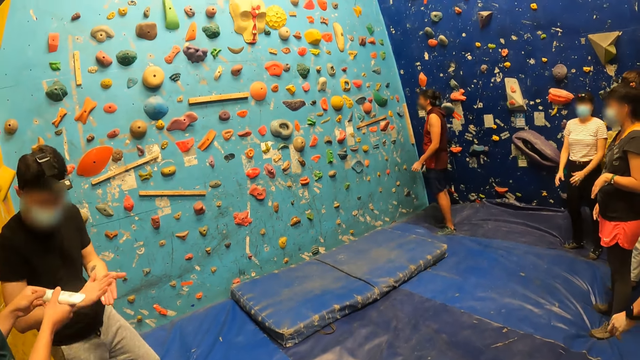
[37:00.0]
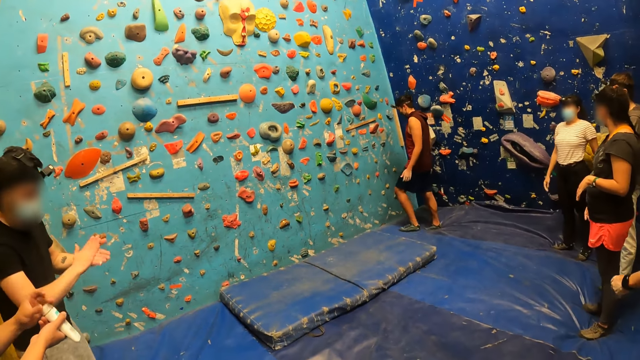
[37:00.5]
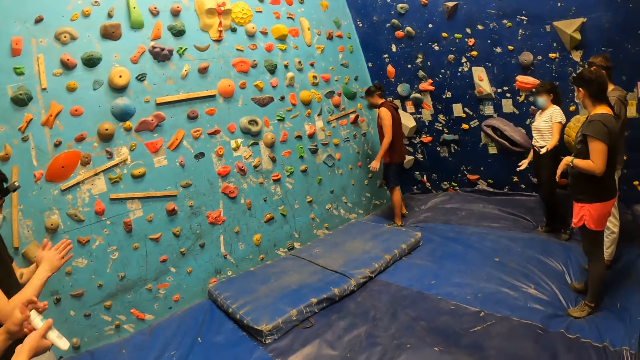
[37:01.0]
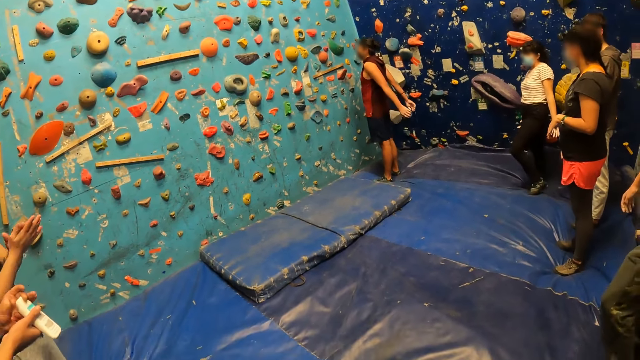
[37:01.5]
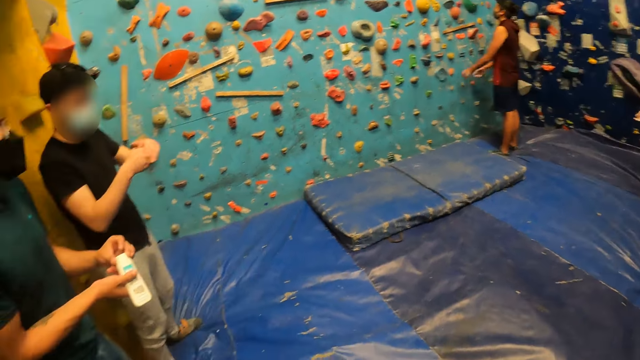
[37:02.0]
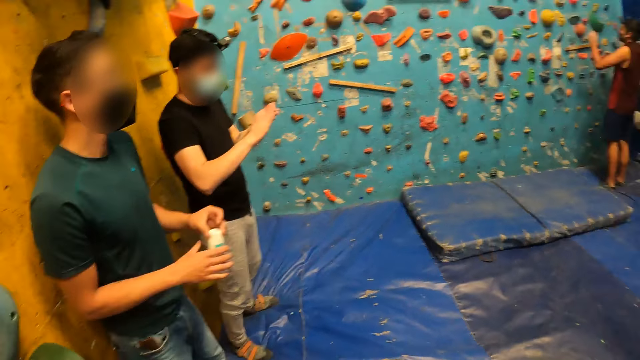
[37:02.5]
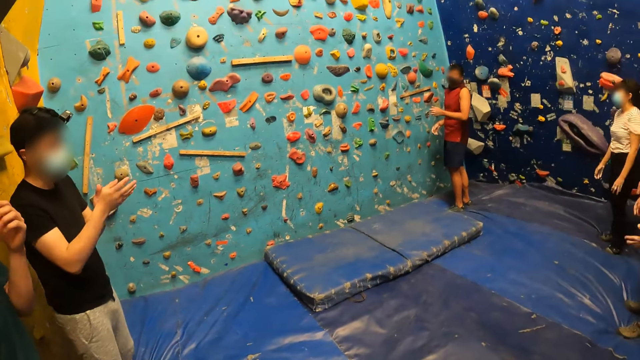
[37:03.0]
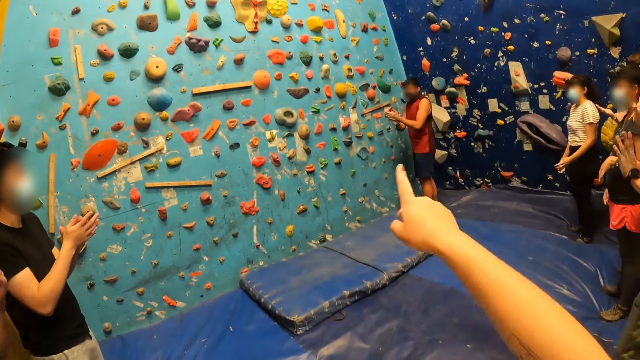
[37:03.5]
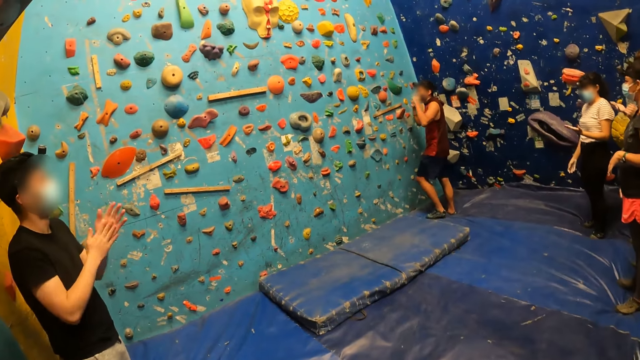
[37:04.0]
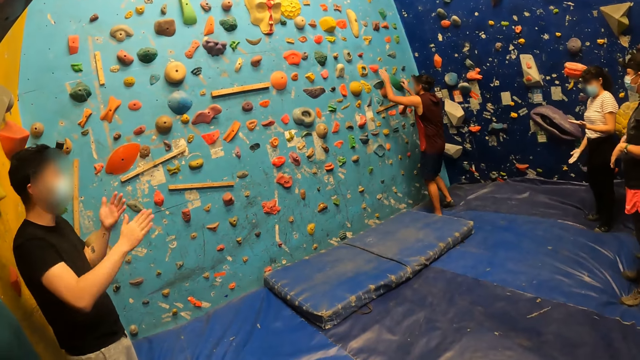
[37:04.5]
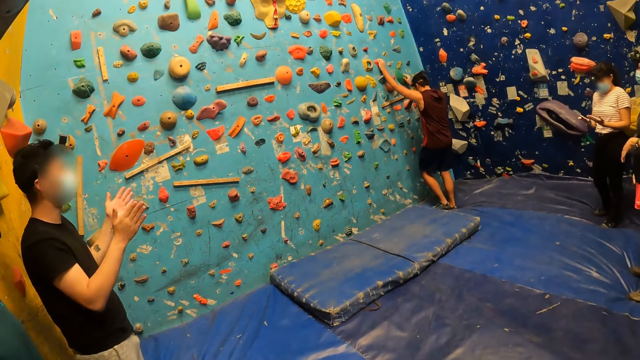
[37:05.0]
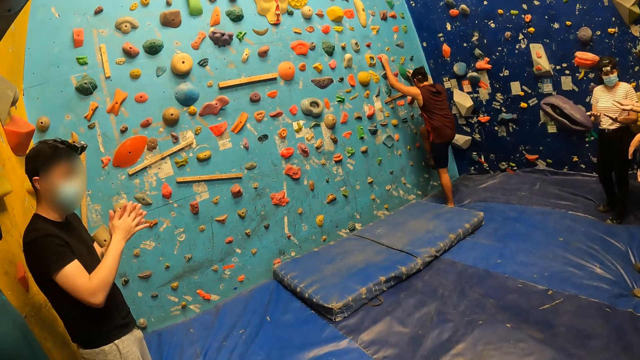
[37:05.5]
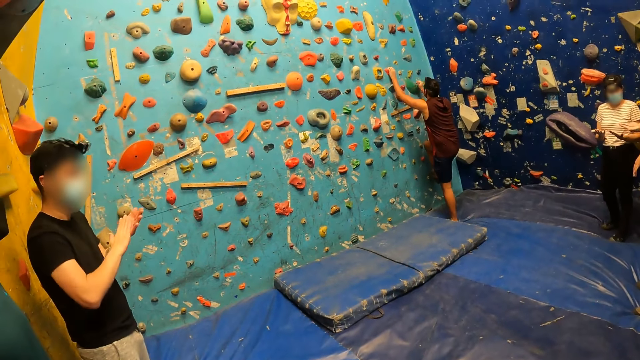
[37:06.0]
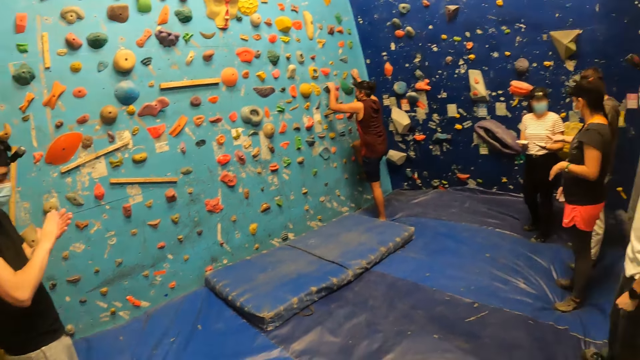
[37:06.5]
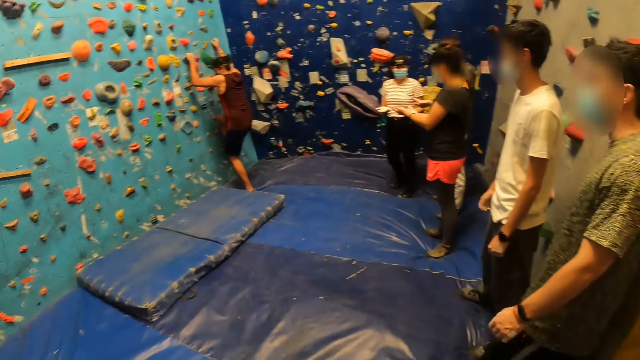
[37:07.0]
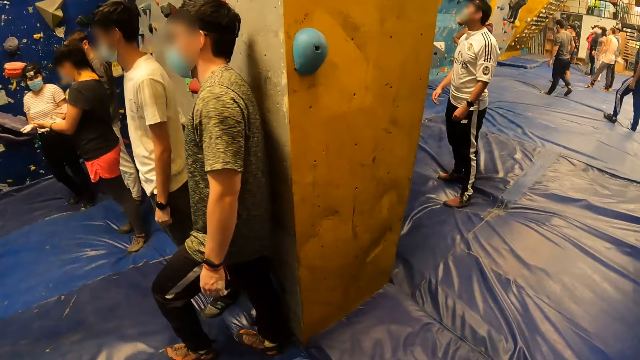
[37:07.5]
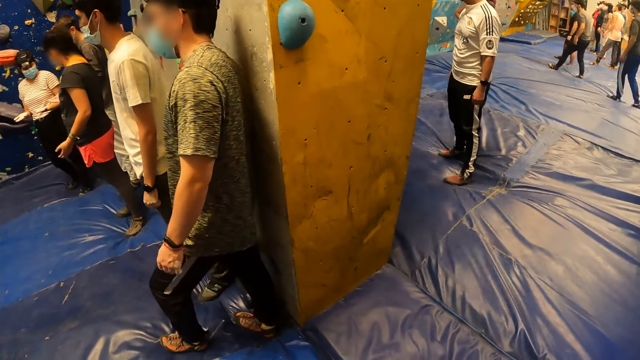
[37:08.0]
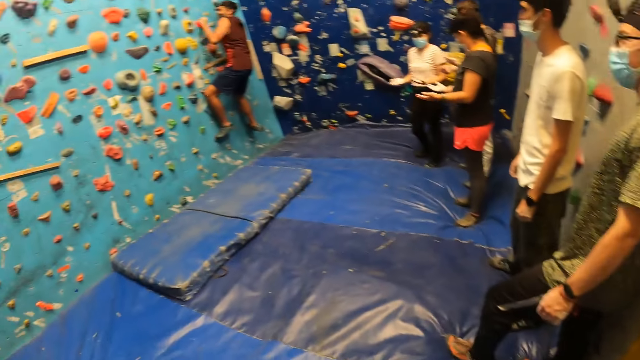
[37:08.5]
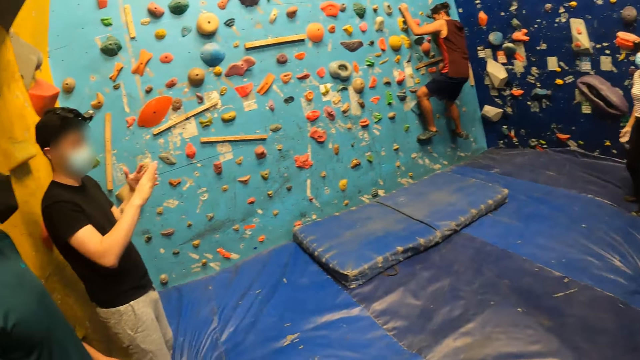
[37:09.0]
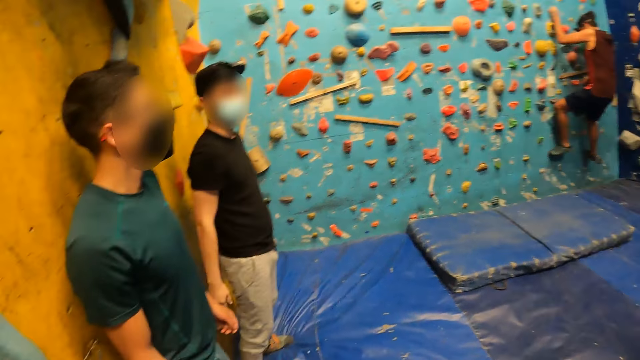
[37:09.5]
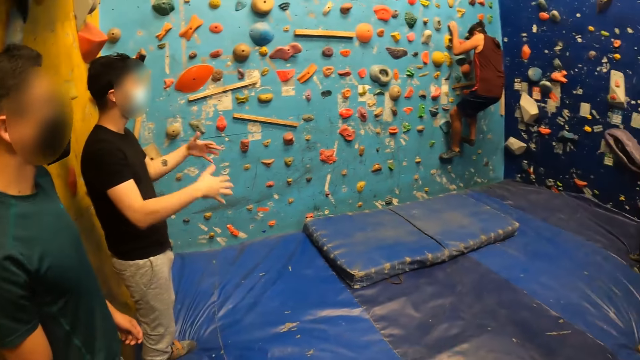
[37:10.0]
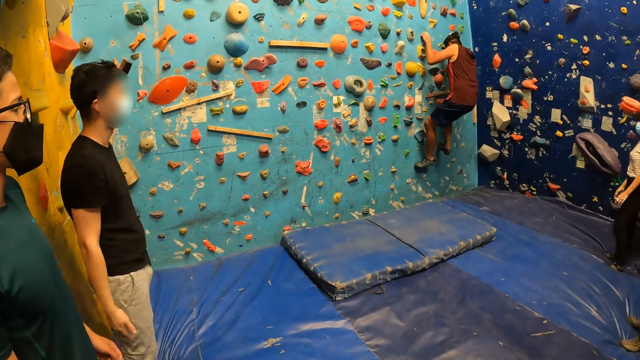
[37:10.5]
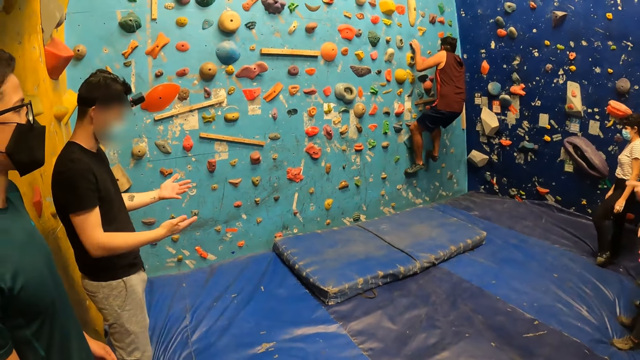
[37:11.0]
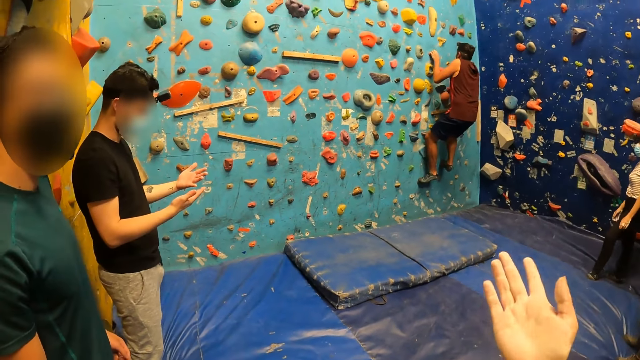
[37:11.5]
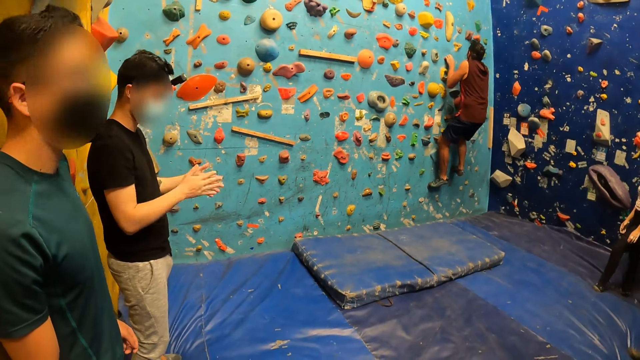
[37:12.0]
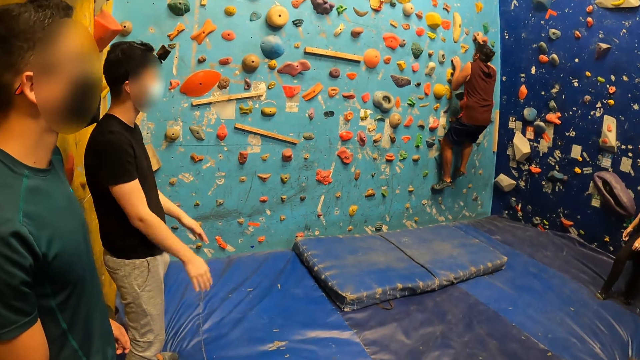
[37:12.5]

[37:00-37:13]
A man covers the container with its lid in his left hand. Another man rubs his palms. The first man holds the chalk container with his right hand. The camera wearer points at a third man. The third man climbs the wall with both hands. The camera wearer looks around the room. The second man gestures with hand.

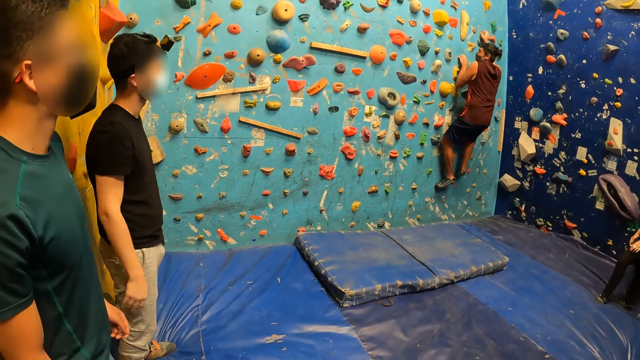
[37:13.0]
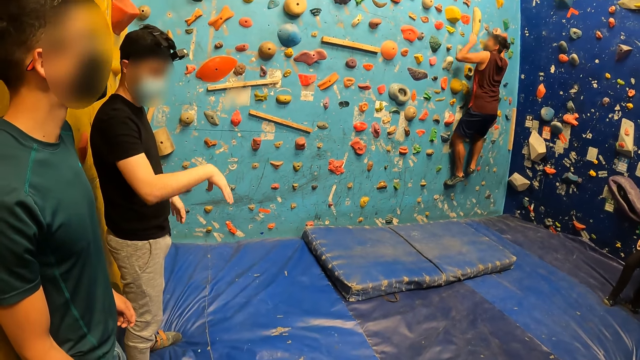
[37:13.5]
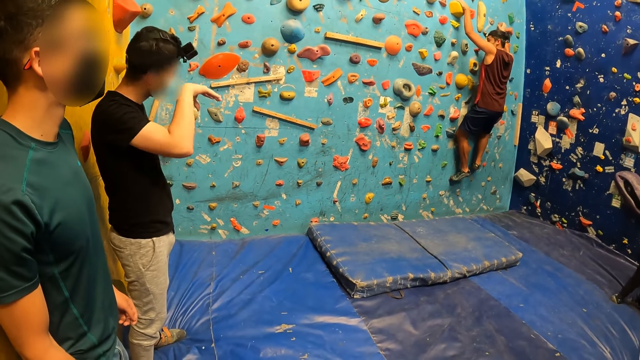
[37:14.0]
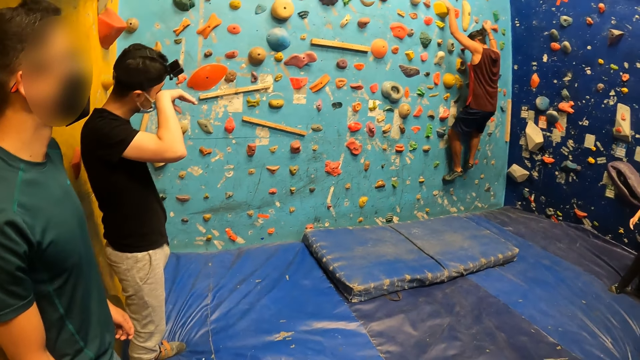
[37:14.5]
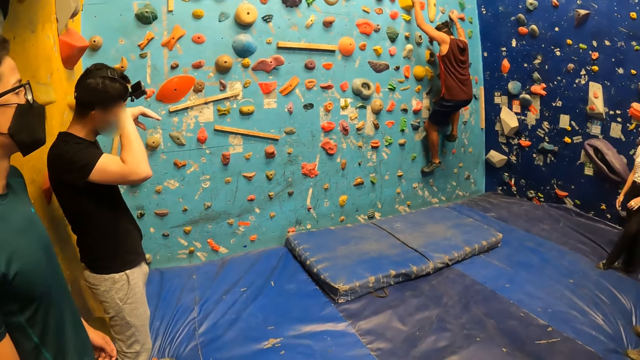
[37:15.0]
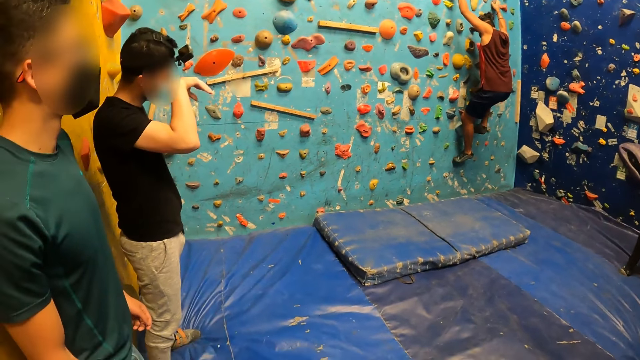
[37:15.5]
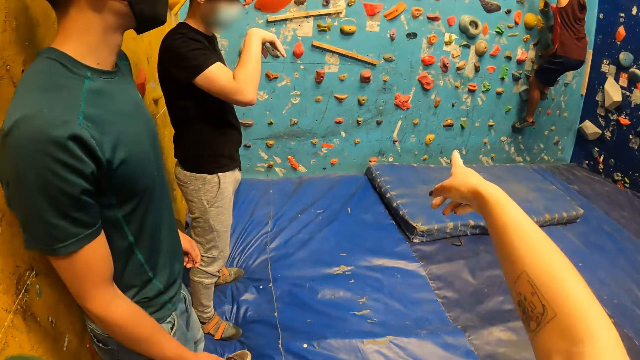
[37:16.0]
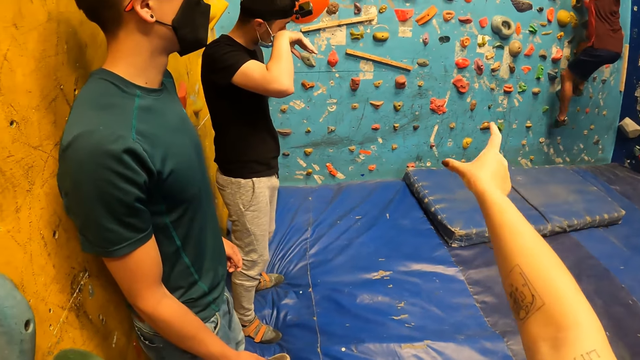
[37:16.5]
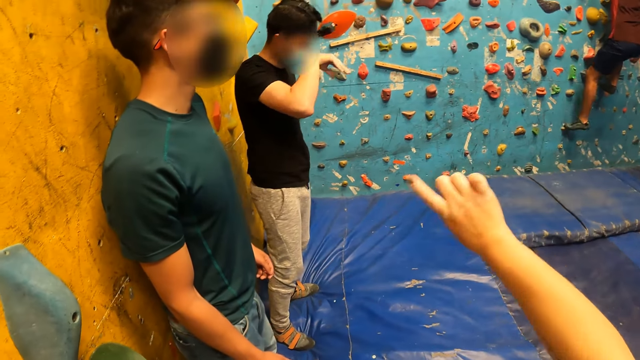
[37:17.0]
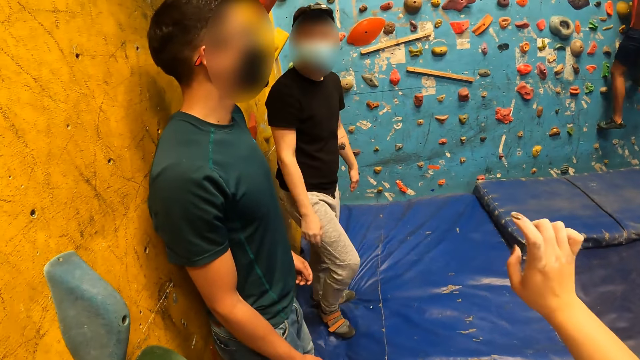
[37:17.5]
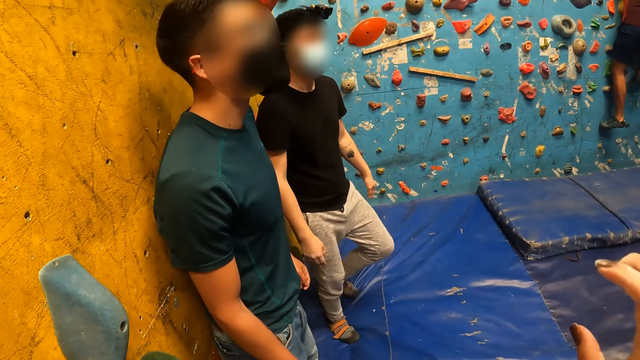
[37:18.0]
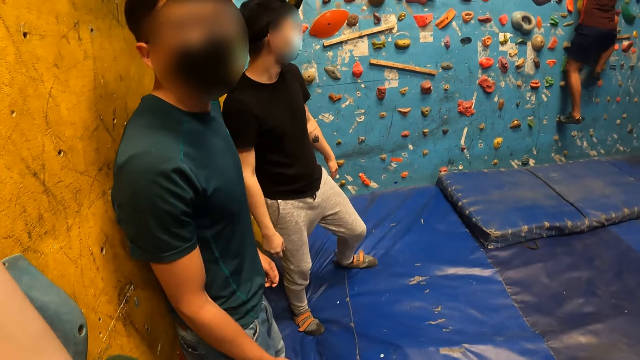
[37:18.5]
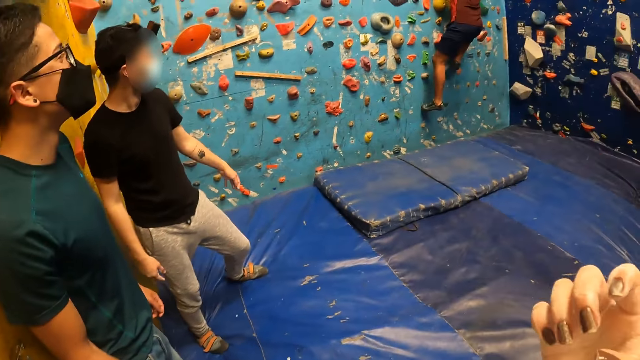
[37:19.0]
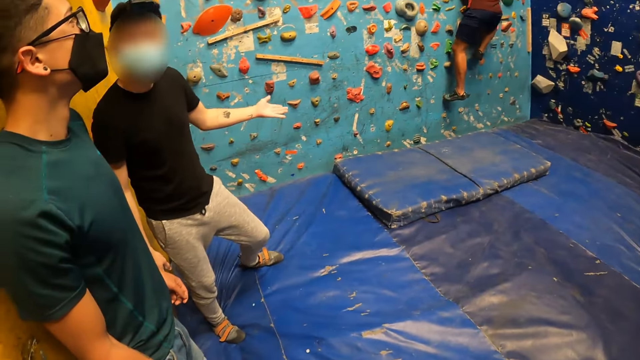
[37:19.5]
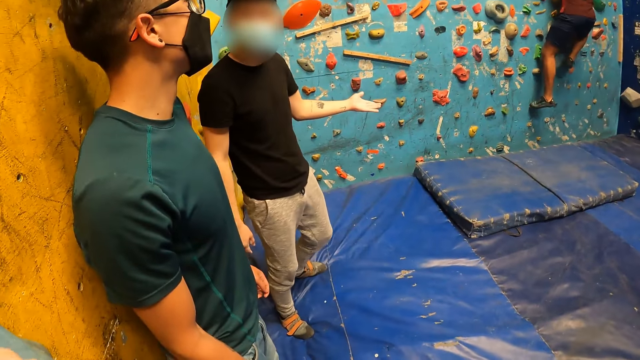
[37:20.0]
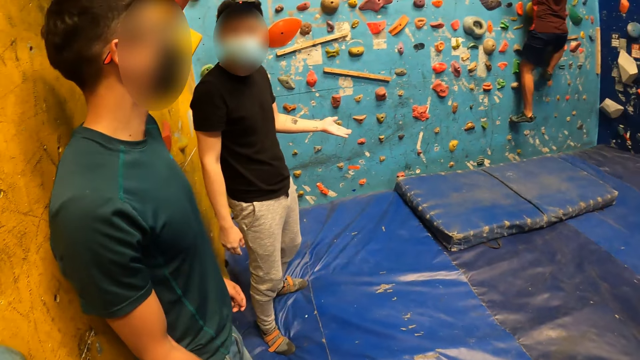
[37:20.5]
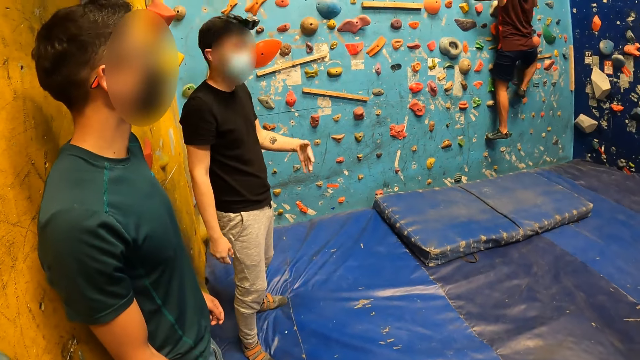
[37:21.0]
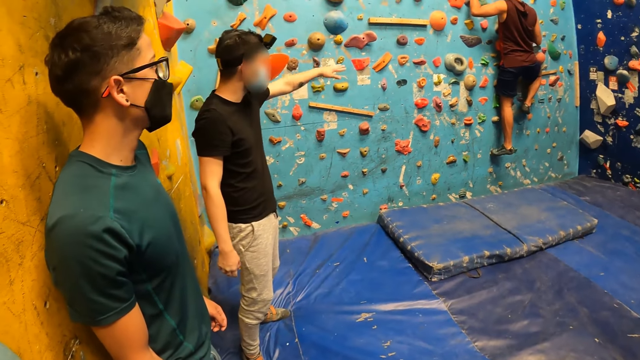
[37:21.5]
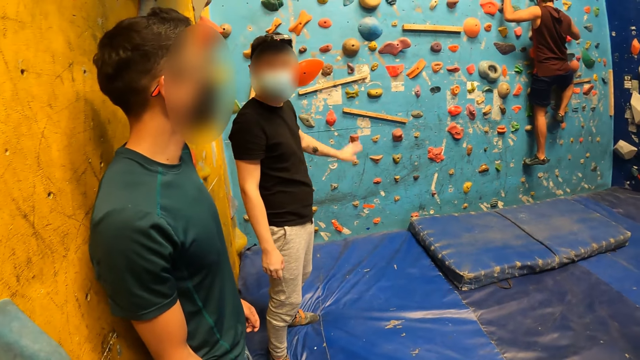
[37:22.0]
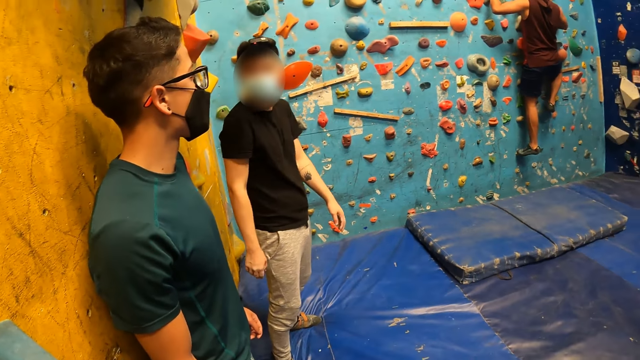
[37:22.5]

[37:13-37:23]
A man rubs his eye with the back of his right hand. The camera wearer points at another man. They converse with colleagues.
